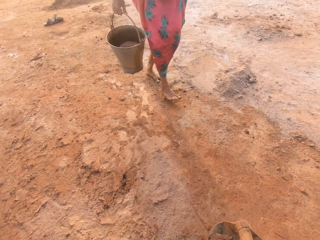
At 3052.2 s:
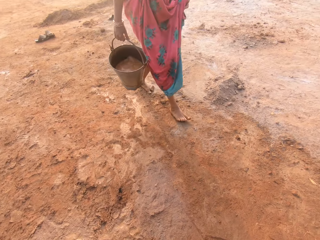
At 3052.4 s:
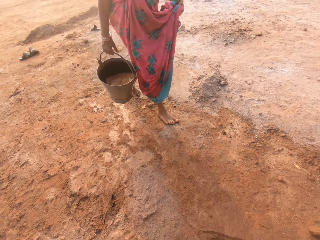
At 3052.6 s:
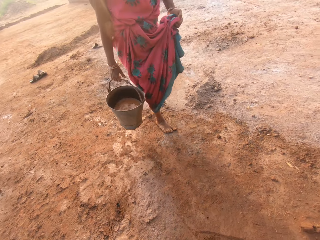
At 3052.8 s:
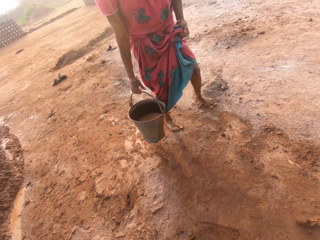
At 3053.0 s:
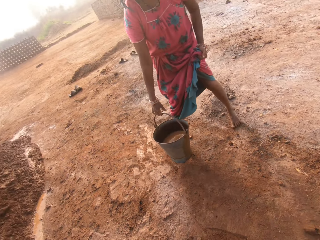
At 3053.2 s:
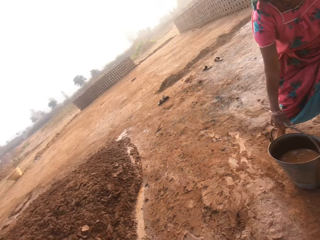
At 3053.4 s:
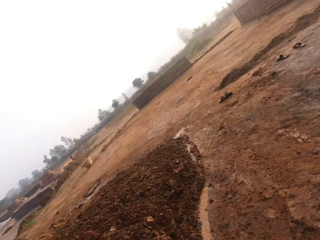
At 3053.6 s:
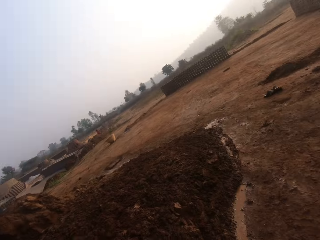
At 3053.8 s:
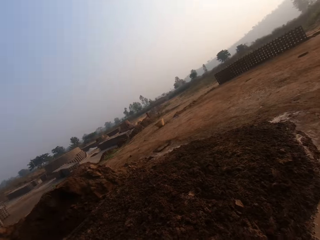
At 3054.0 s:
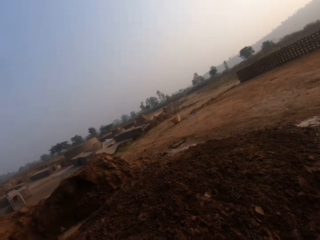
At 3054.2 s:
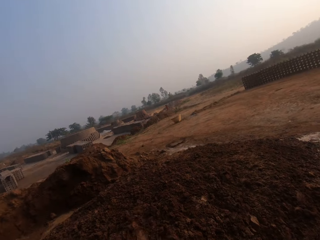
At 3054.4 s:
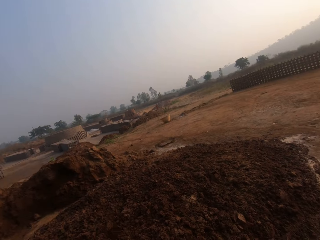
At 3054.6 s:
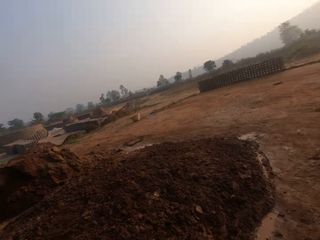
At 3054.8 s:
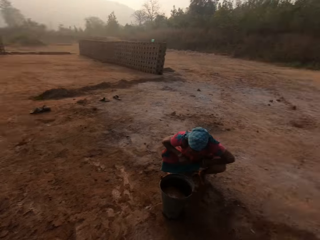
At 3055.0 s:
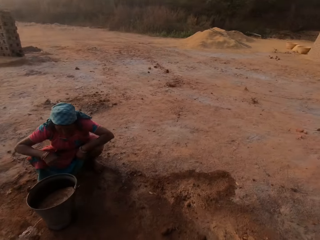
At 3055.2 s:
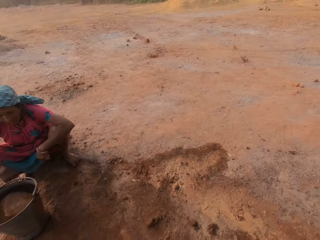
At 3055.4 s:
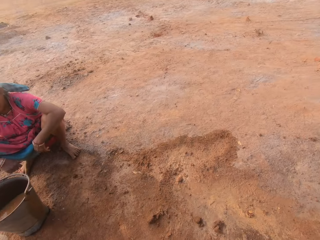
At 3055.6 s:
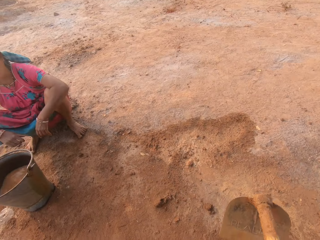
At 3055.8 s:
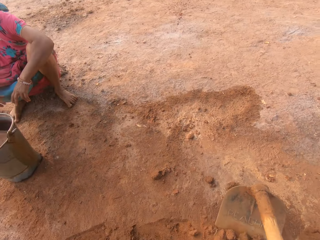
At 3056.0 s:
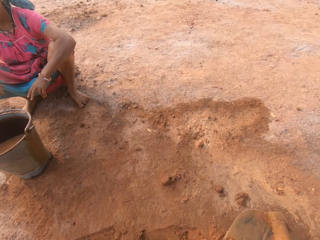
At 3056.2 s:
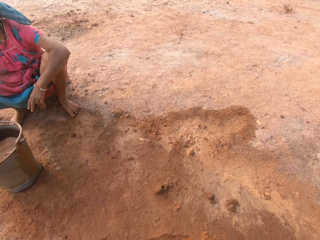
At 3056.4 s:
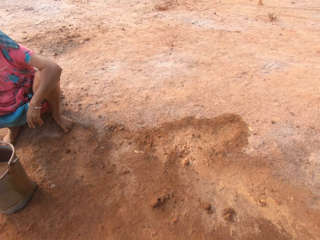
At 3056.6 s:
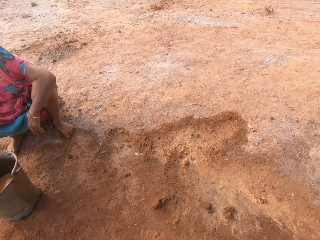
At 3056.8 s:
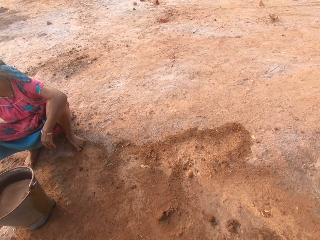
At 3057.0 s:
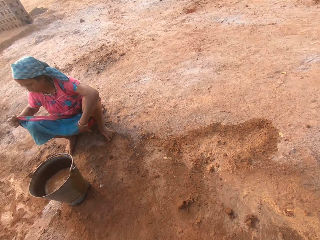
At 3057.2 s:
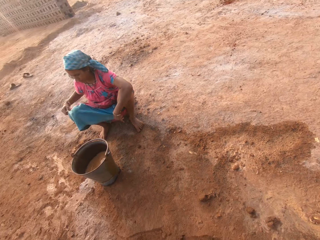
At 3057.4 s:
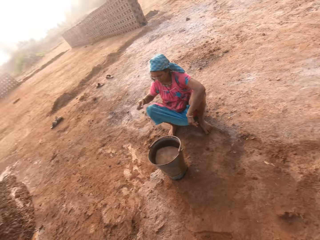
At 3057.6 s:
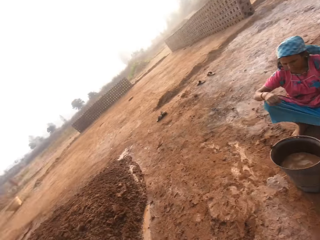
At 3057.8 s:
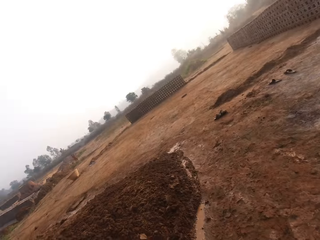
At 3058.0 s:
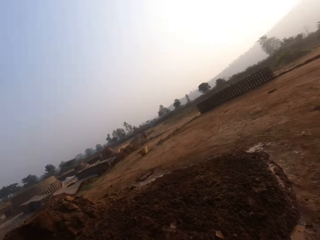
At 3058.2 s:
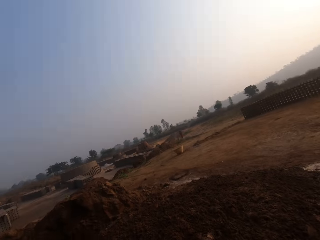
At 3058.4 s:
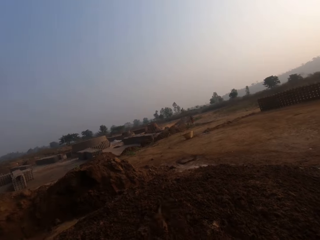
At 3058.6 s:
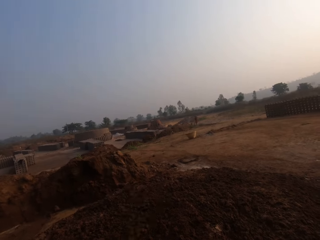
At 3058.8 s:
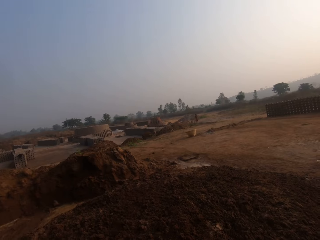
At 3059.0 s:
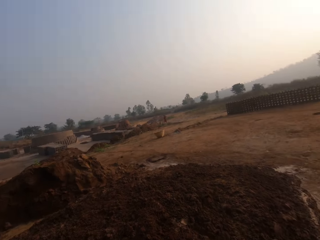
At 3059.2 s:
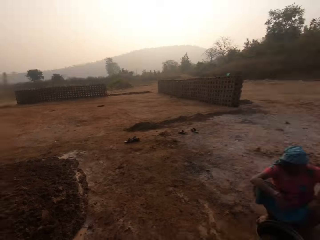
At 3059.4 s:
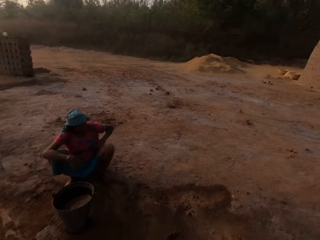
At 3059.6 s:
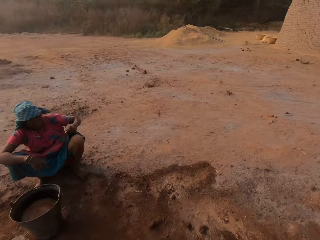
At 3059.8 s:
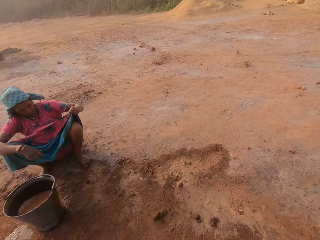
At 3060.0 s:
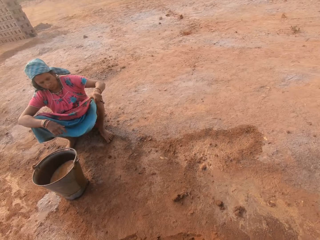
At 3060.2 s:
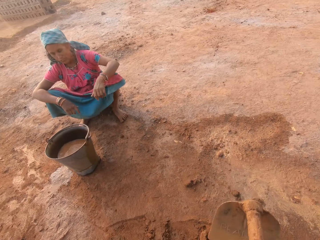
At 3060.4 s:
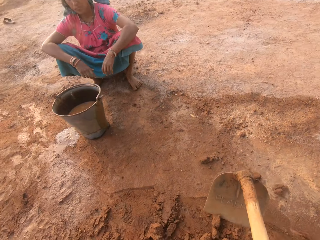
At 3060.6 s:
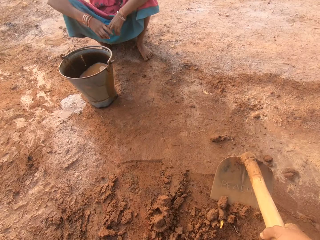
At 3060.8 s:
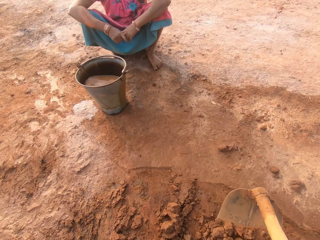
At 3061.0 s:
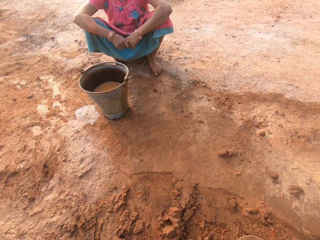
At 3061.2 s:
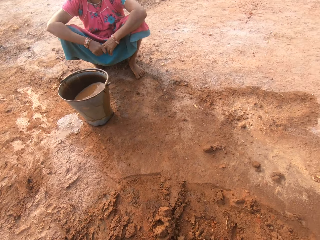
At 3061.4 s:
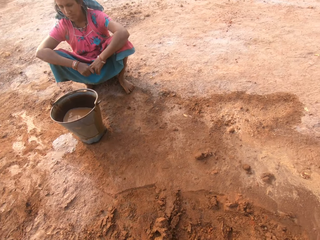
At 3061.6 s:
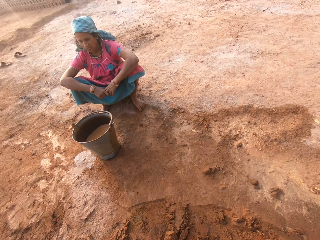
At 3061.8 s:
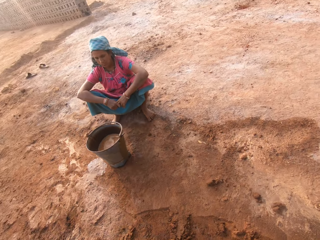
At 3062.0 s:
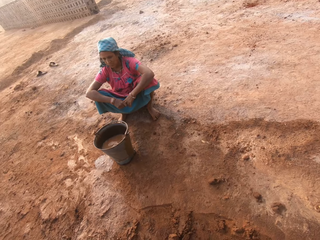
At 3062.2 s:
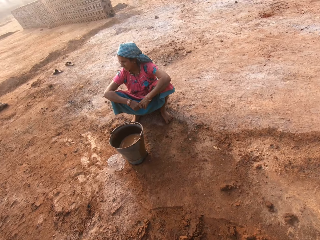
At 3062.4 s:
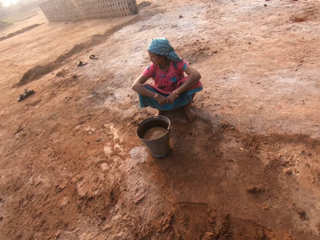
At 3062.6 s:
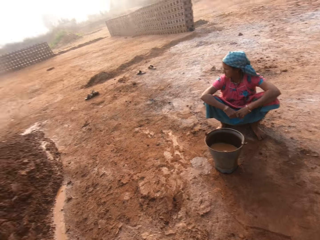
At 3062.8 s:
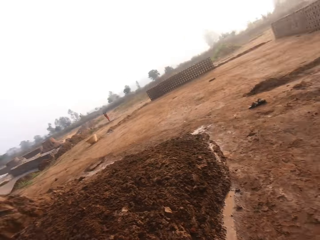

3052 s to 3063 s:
The camera wearer scoops sand from the ground with the hoe in his hands. The woman drops the pail in her right hand on the ground. The camera wearer throws the soil on the other side. The woman sits on the ground. The camera wearer scoops sand from the ground with the hoe in his hands. He throws the soil on the other side. He scoops sand from the ground with the hoe in his hands.

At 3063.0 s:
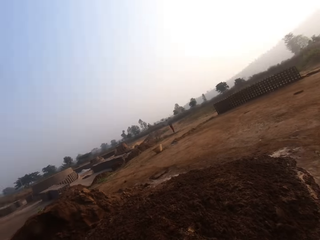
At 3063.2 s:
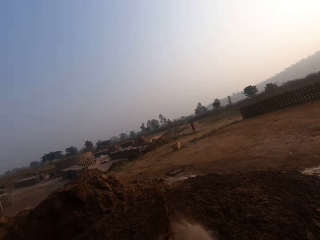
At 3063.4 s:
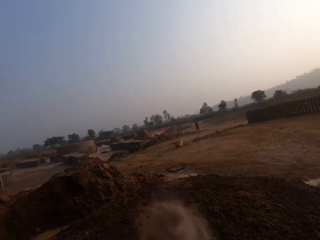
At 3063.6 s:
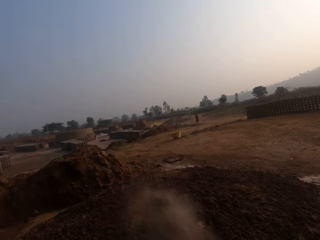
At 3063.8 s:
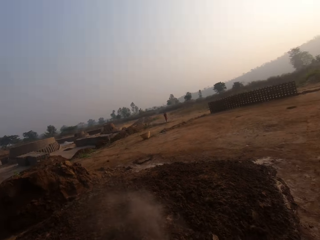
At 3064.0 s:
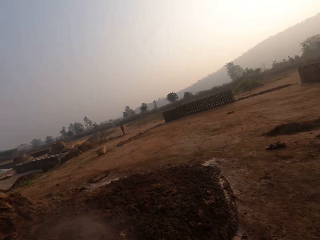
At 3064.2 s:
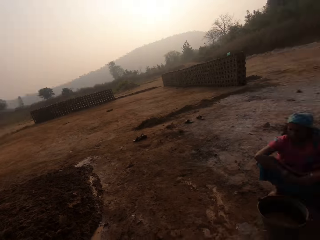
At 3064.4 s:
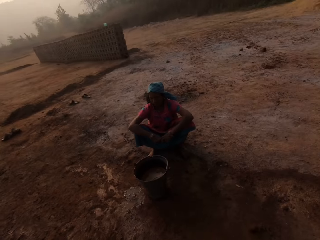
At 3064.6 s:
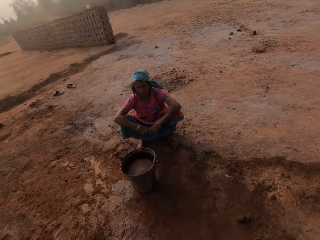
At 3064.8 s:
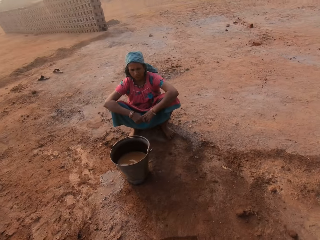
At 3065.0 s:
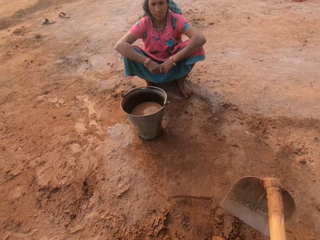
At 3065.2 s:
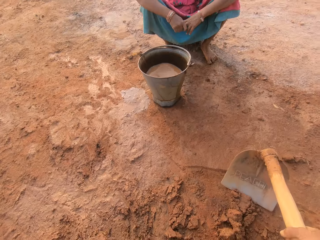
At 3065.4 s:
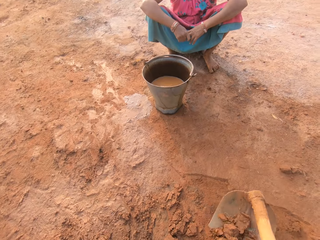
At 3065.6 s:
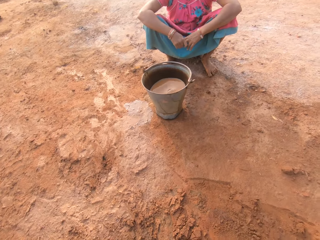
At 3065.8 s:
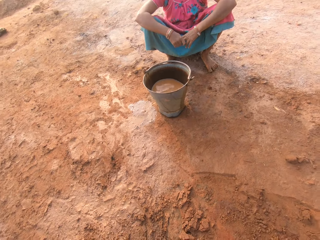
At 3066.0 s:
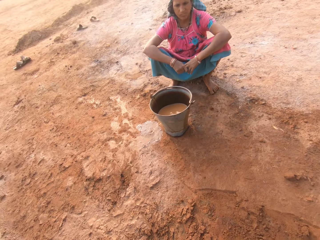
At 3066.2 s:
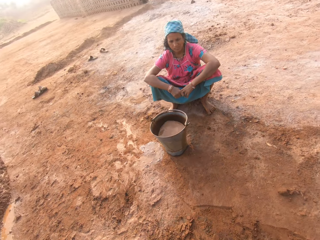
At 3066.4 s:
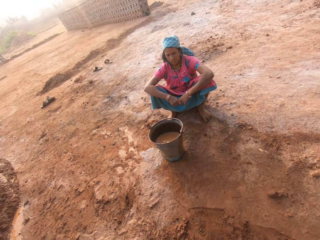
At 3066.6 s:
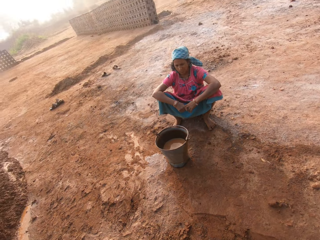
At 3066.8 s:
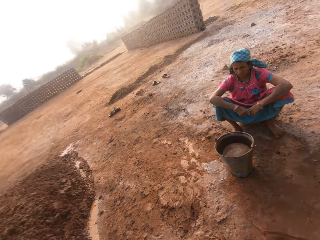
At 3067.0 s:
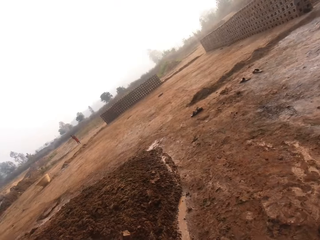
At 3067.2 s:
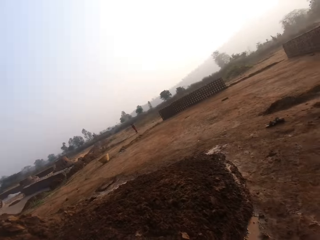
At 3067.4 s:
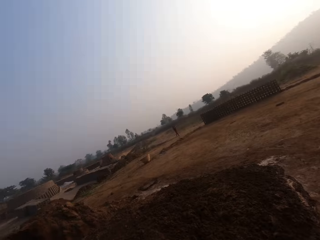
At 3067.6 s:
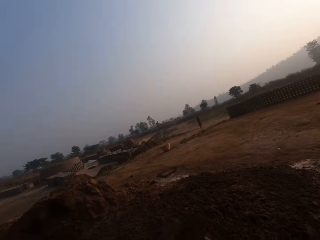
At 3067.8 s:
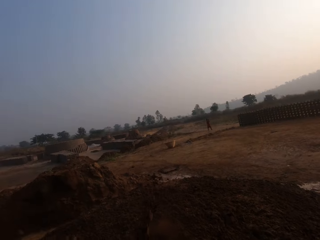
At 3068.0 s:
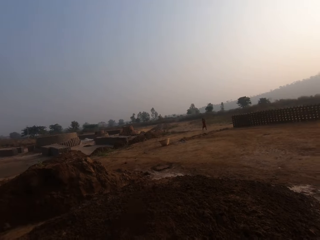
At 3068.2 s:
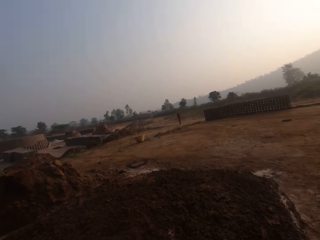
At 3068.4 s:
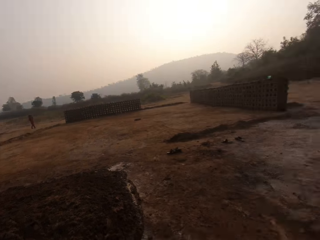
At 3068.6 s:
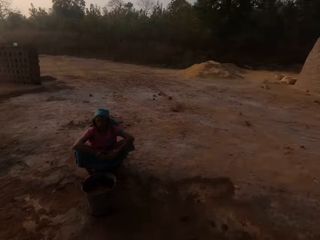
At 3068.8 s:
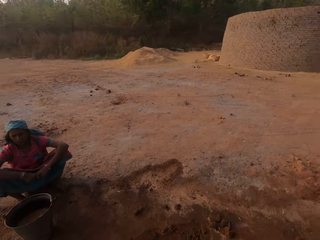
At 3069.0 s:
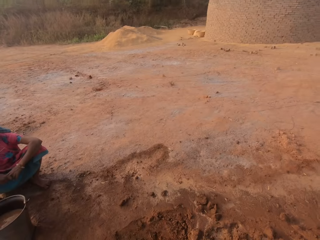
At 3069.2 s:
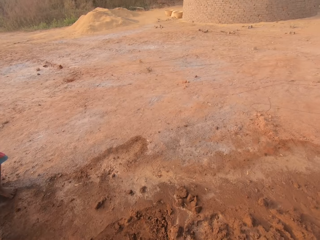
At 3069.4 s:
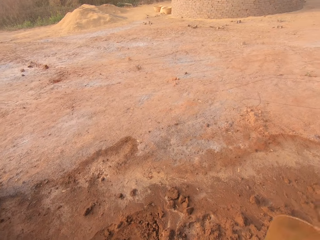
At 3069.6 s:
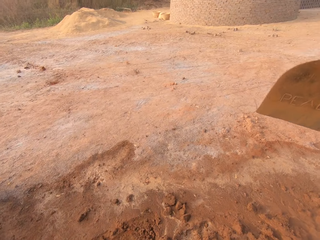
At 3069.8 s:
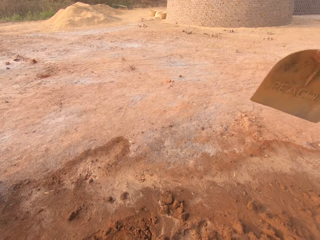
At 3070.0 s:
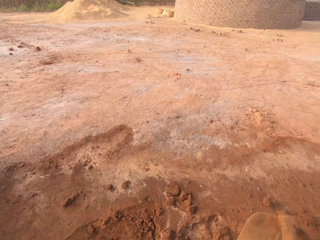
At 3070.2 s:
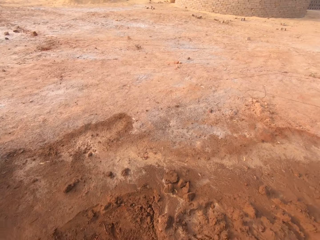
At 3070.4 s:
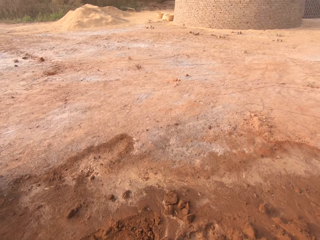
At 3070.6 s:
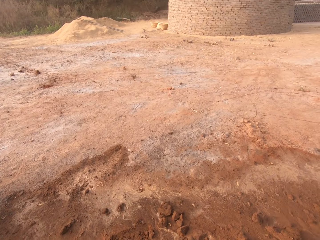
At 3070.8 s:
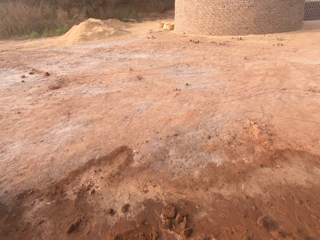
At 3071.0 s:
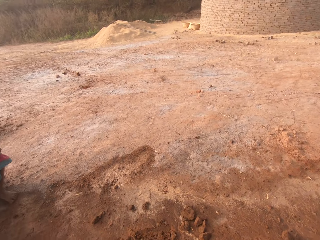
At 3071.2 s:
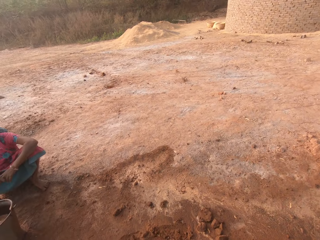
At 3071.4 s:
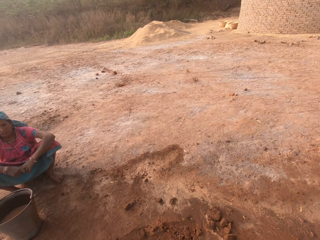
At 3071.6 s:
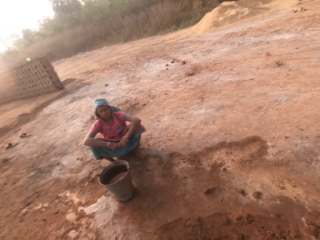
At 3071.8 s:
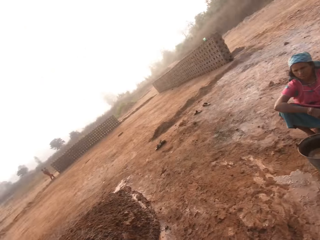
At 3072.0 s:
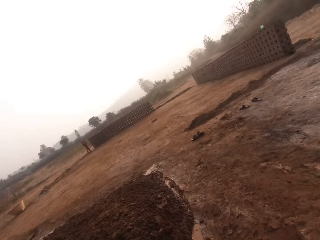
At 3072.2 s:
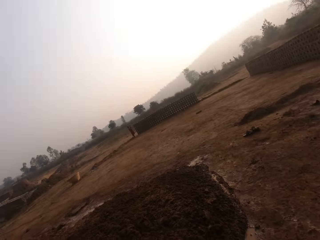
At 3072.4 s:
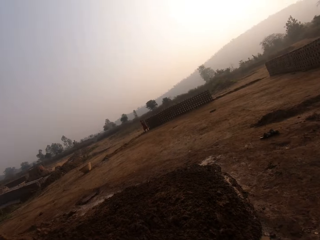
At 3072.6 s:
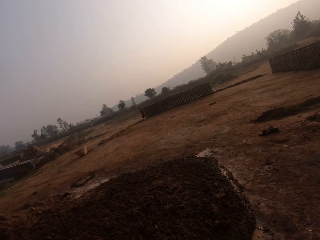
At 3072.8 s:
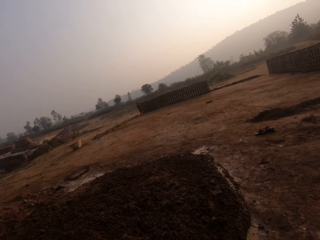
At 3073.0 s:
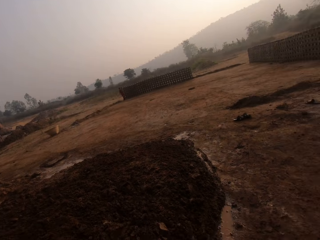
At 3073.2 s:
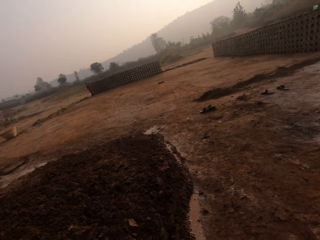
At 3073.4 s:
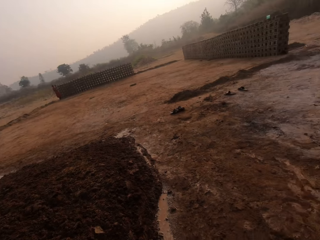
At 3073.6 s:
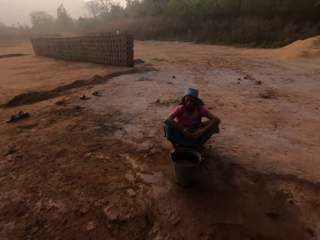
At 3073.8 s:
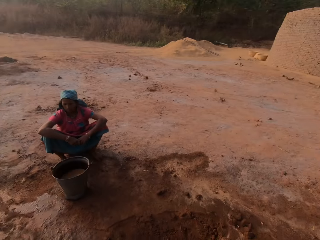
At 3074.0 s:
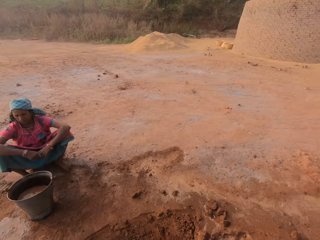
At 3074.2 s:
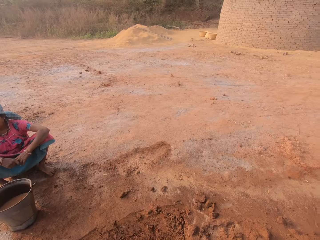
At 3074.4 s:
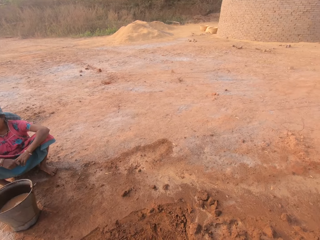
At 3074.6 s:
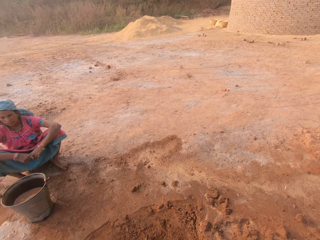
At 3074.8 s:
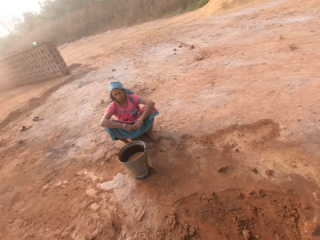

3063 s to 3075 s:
The camera wearer pours the sand on the hoe in his hands on the ground on the other side. He scoops sand from the ground with the hoe in his hands. He pours the sand on the hoe in his hands on the ground on the other side. He scoops sand from the ground with the hoe in his hands. He pours the sand on the hoe in his hands on the ground on the other side.
